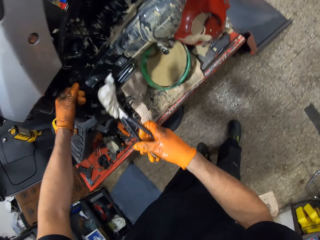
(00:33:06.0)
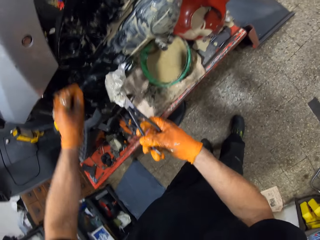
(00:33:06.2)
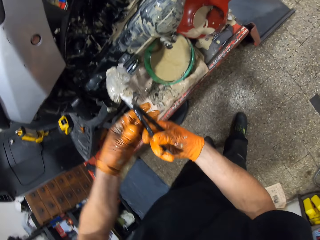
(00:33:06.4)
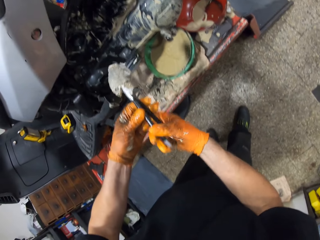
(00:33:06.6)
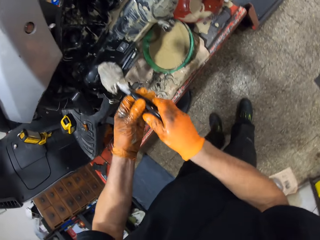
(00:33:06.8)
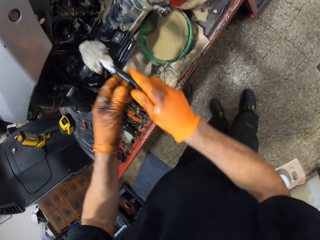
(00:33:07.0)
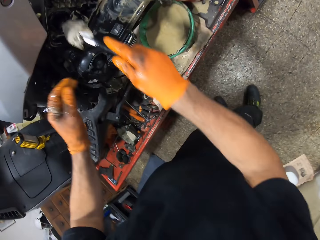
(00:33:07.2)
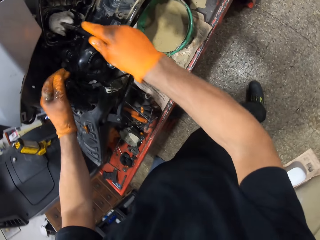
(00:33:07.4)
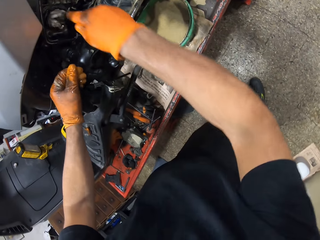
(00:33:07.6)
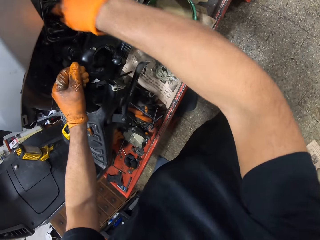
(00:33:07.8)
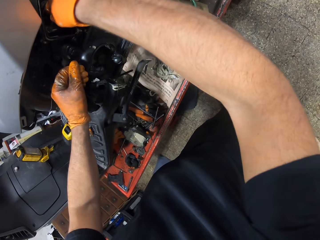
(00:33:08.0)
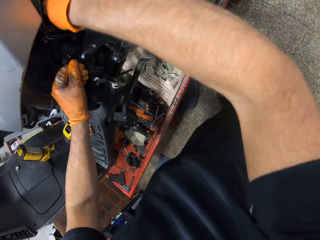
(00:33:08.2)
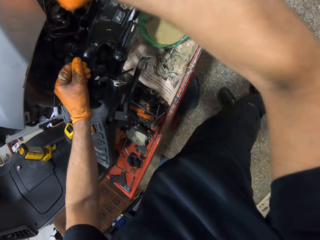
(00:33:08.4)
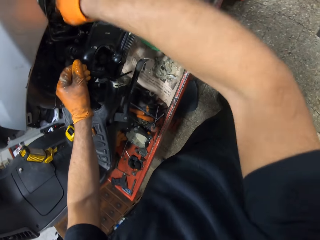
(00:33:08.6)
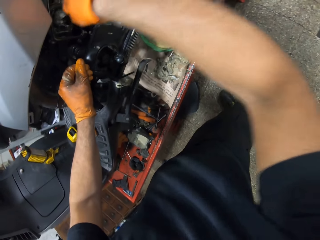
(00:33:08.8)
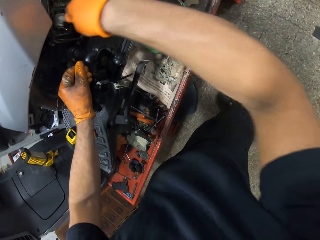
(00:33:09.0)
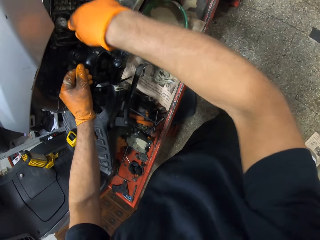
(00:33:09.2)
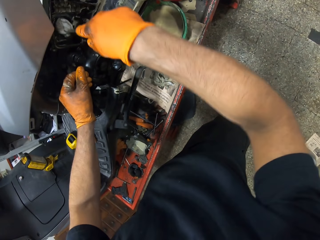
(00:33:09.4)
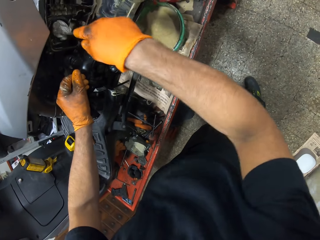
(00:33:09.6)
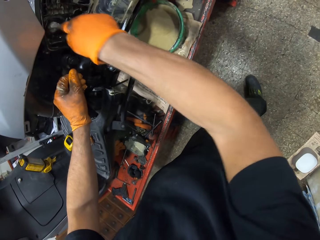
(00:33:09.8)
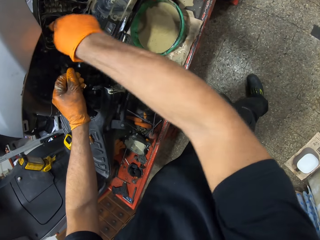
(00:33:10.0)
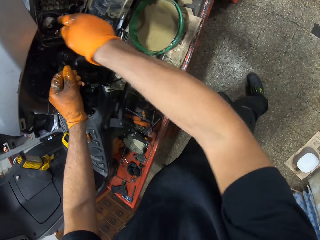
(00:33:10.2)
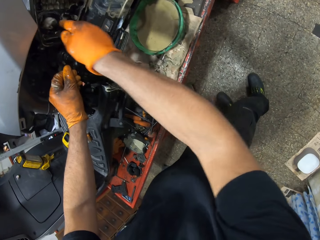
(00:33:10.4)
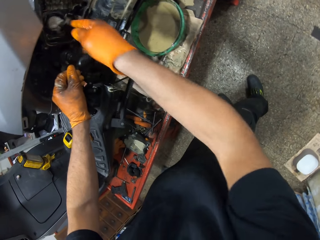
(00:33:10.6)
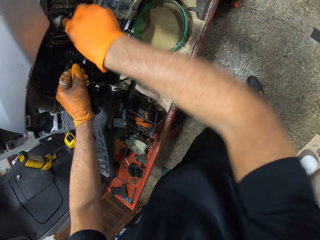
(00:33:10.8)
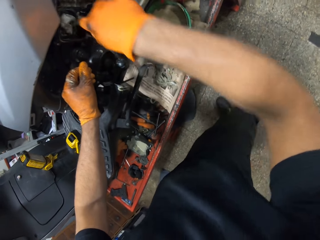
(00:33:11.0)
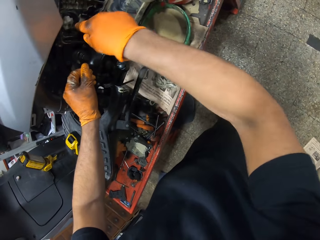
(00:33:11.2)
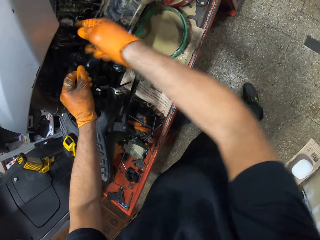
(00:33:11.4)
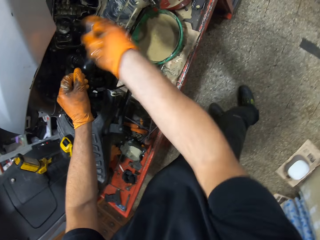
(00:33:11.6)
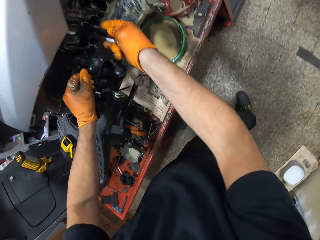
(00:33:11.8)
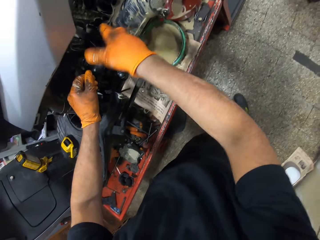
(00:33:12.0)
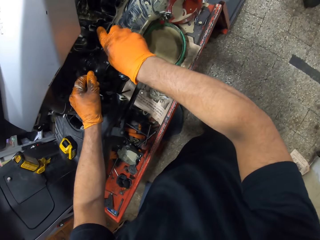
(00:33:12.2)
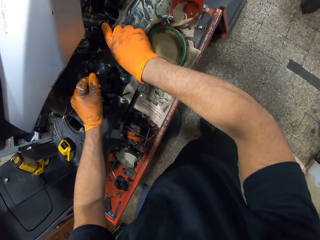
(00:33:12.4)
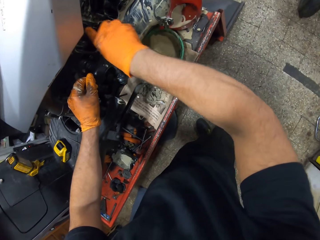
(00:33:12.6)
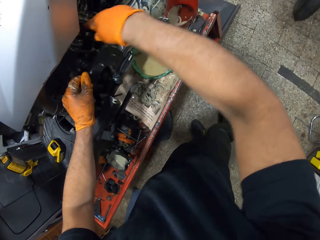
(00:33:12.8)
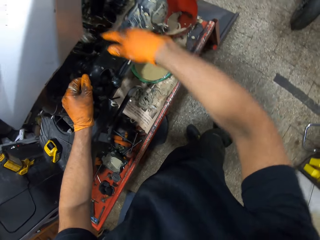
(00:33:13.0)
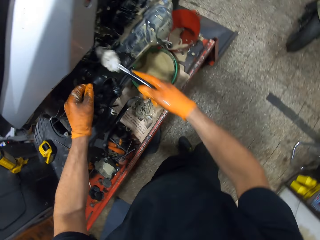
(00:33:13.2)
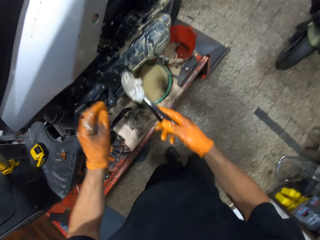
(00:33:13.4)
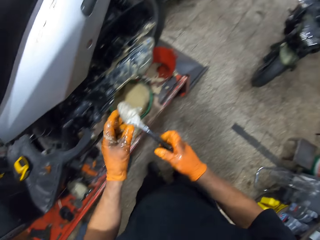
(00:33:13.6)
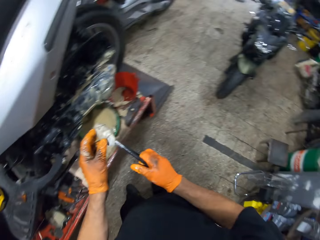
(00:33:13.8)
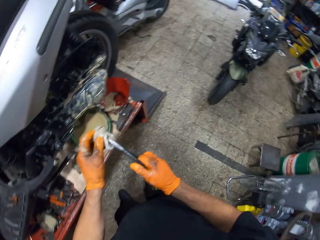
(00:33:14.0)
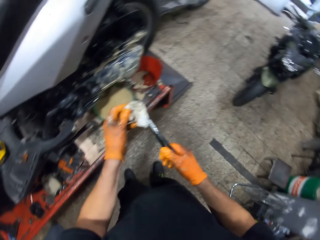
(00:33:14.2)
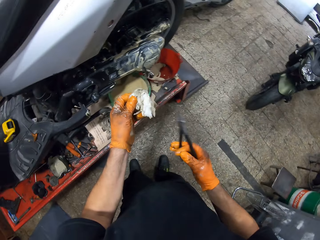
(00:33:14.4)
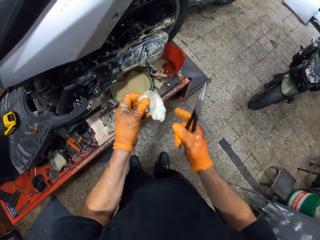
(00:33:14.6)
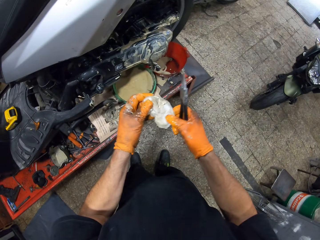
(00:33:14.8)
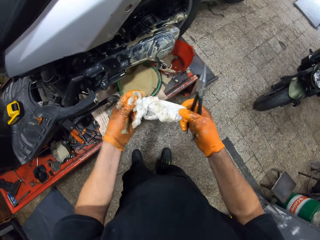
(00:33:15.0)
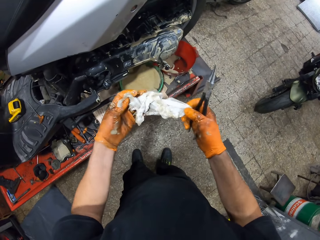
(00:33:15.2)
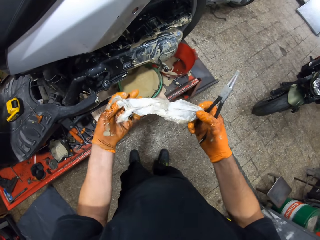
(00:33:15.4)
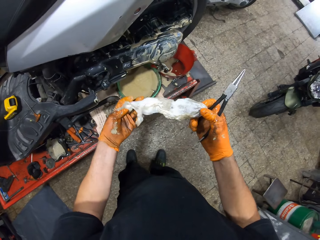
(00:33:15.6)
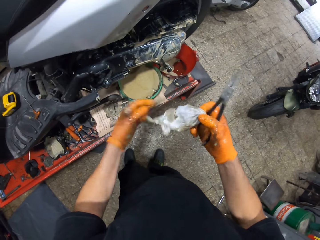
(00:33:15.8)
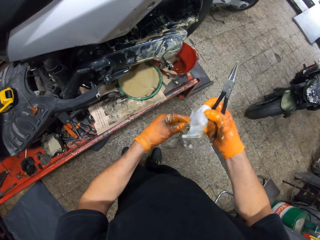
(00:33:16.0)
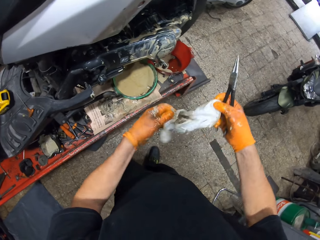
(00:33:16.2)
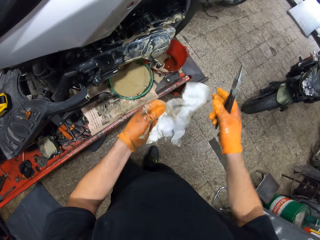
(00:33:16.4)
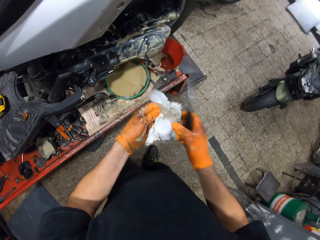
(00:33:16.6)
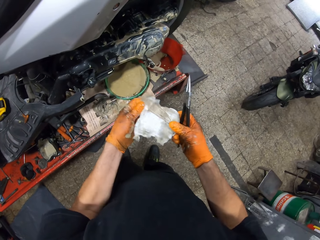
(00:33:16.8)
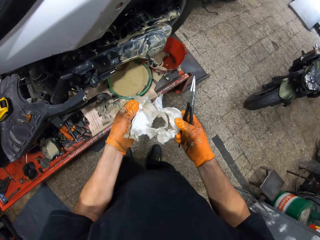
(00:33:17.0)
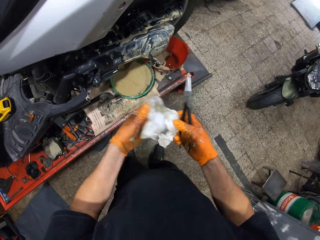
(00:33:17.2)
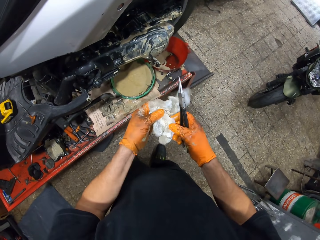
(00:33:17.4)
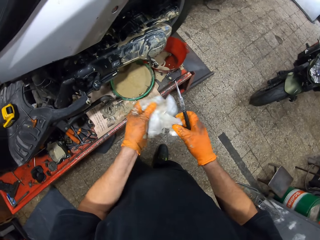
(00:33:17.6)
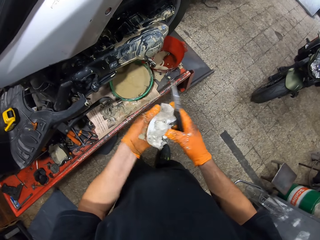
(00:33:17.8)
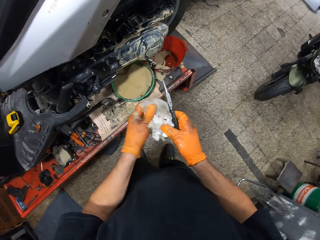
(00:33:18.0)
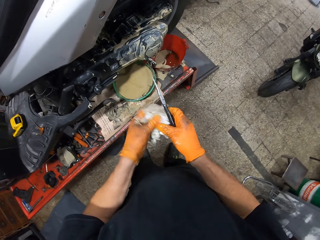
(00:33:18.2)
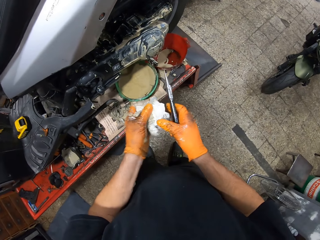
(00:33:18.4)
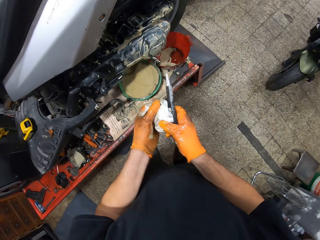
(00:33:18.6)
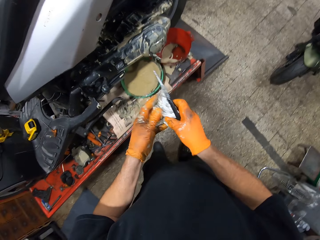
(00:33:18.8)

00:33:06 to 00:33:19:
The camera wearer turns the pliers and wipes the oil on a motorbike. He removes the paper on the pliers in his gloved right hand with his gloved left hand. He touches the paper. He scatters the paper with both gloved hands.

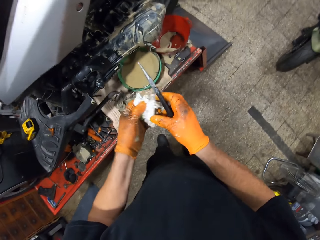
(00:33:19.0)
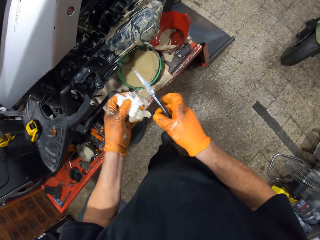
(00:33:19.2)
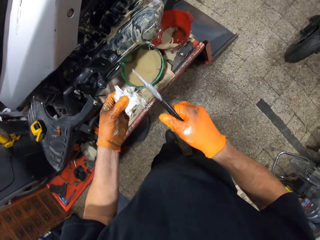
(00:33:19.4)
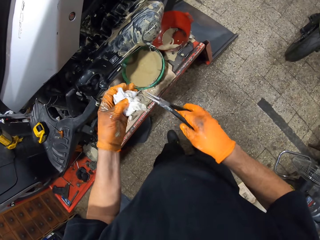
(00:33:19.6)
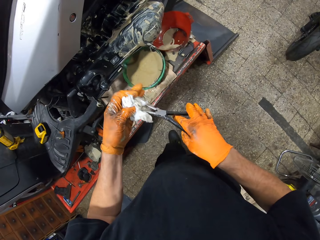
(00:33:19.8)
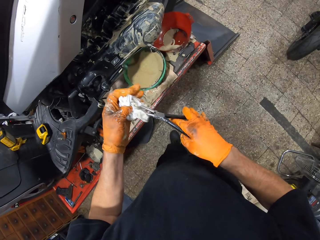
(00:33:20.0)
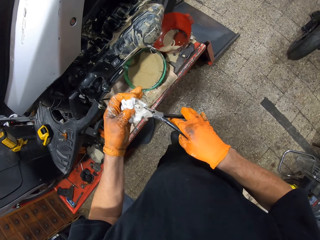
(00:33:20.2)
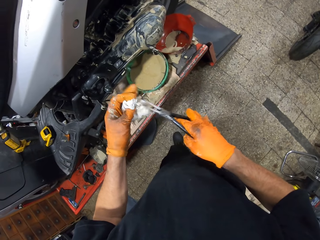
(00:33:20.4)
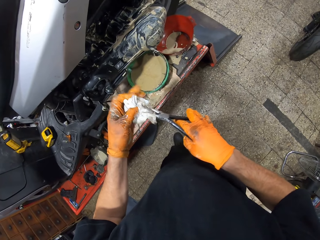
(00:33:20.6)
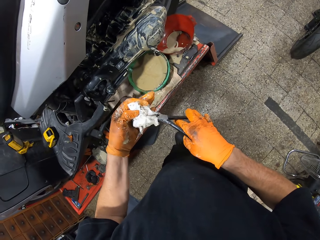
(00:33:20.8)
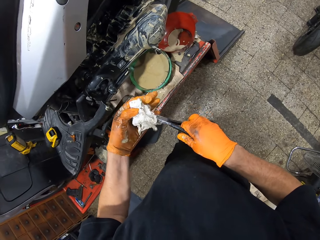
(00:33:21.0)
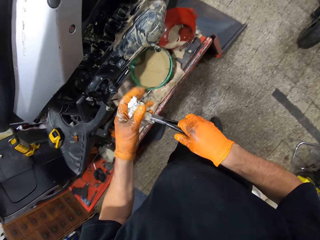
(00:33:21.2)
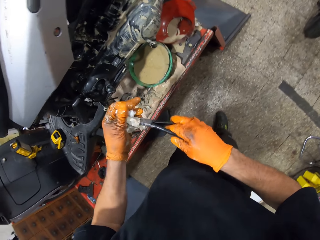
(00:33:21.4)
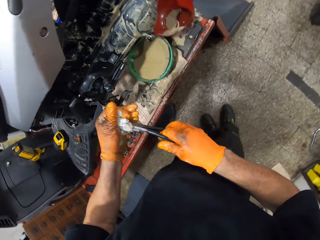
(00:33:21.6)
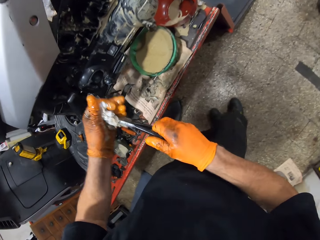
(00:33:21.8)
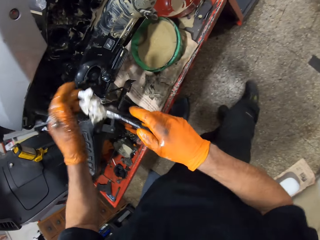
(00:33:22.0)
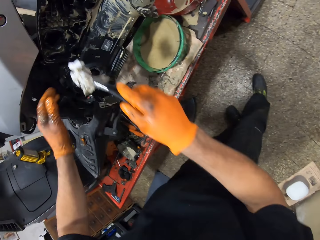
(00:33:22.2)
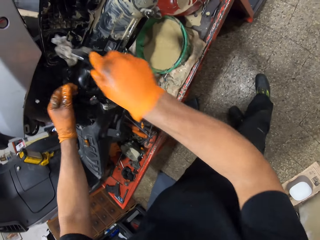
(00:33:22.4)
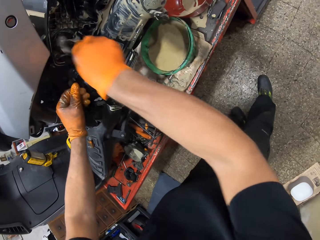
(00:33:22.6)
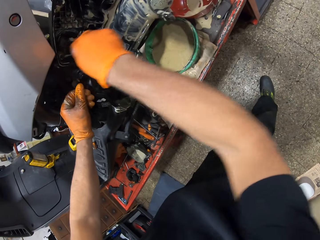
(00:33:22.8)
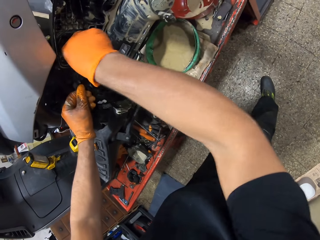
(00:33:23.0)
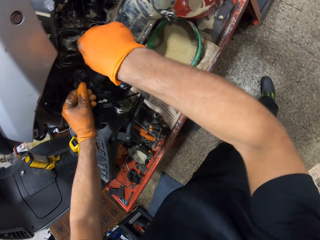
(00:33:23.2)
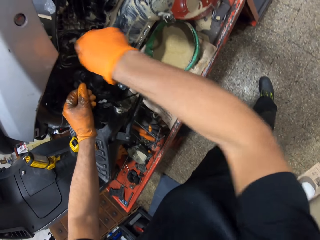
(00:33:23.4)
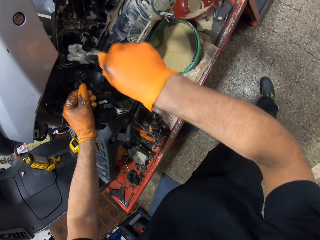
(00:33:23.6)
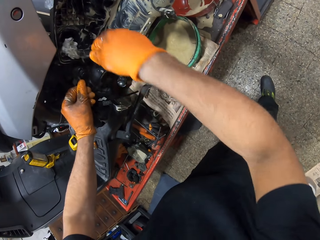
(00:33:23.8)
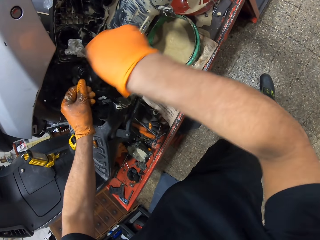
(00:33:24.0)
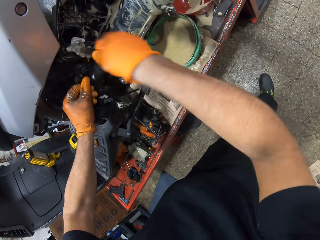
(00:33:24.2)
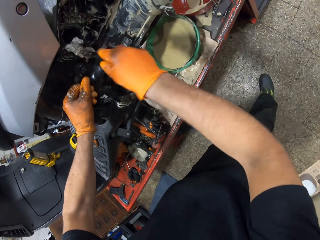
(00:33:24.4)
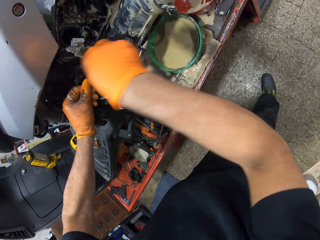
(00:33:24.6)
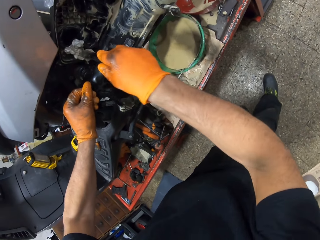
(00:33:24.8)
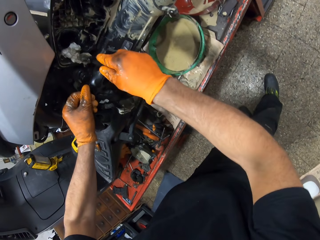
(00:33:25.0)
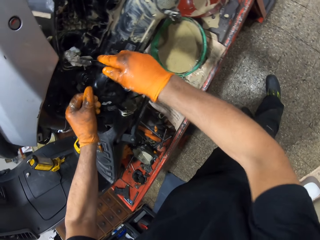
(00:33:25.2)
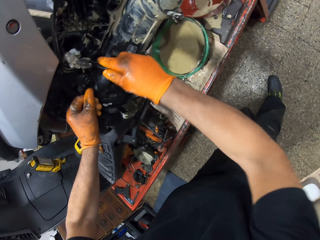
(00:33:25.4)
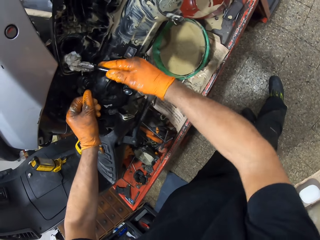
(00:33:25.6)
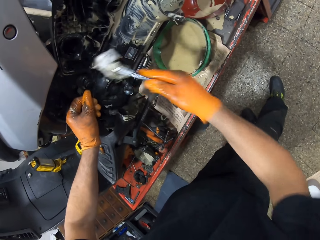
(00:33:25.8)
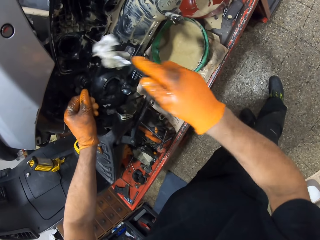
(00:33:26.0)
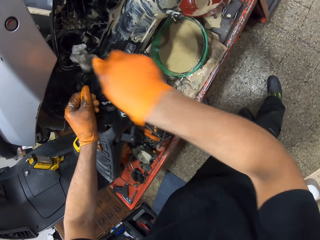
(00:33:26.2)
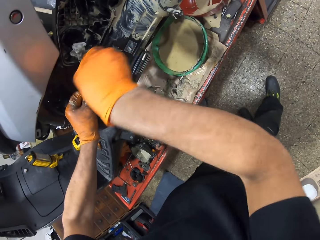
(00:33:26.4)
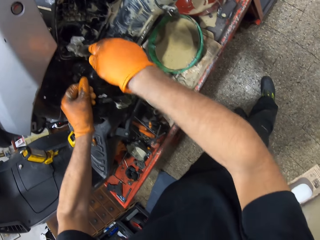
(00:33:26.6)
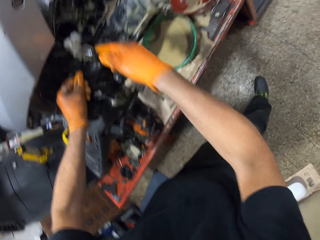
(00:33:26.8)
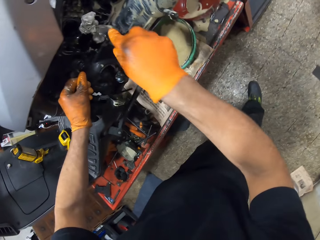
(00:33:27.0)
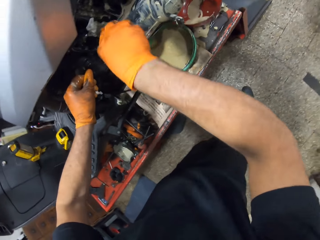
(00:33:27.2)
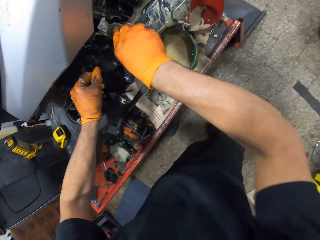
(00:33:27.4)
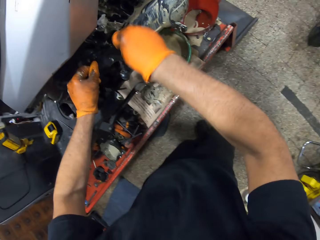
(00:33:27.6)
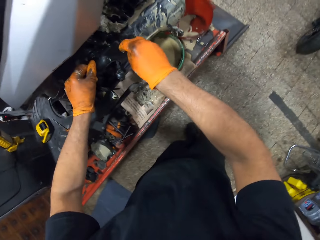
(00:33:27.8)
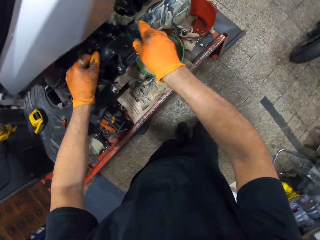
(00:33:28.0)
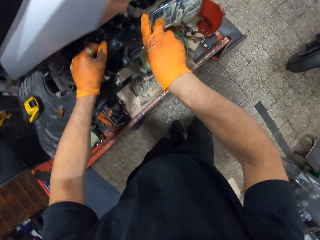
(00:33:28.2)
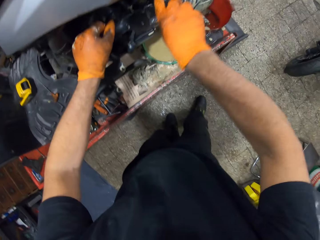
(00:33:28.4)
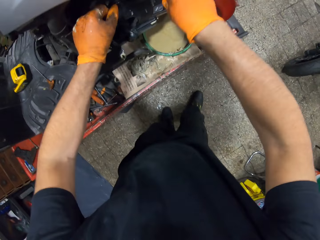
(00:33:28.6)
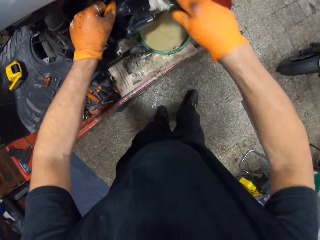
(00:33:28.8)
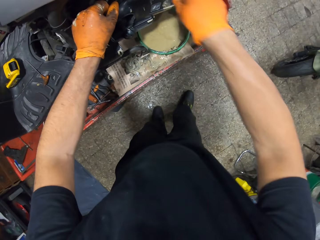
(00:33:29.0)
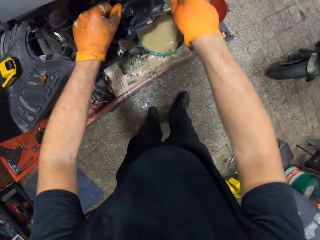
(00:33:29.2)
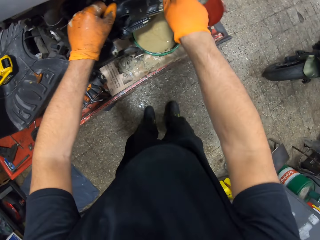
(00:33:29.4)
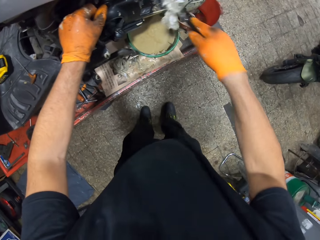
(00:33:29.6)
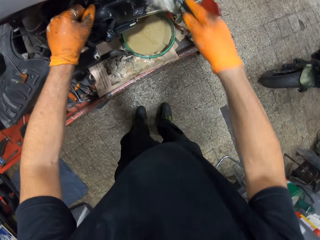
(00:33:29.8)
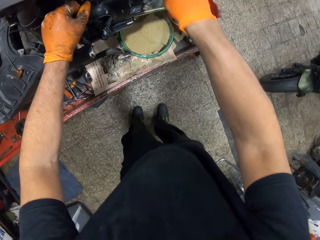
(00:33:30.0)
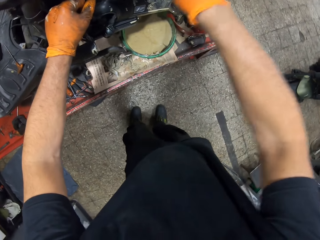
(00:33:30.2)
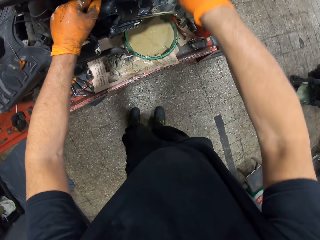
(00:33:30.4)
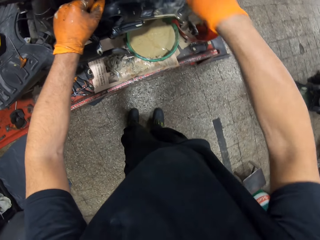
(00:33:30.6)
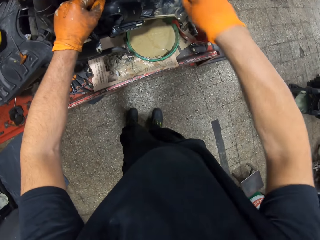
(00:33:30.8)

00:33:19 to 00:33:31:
The camera wearer folds the tissue paper. He picks the tissue paper in his gloved left hand with the plier in his gloved right hand. He holds the tissue paper on the plier. He cleanses the scooter on the workshop lift table with the tissue paper on the plier in his gloved right hand. He places his gloved left hand on the scooter on the workshop lift table.
